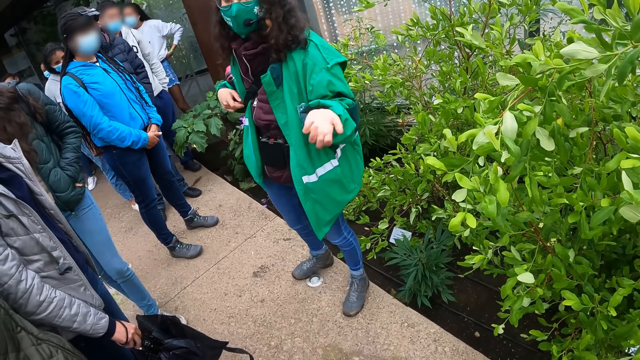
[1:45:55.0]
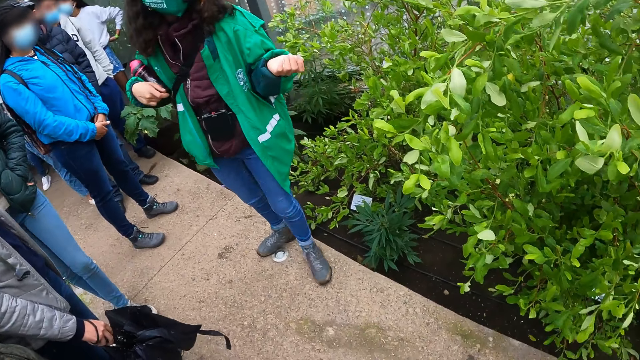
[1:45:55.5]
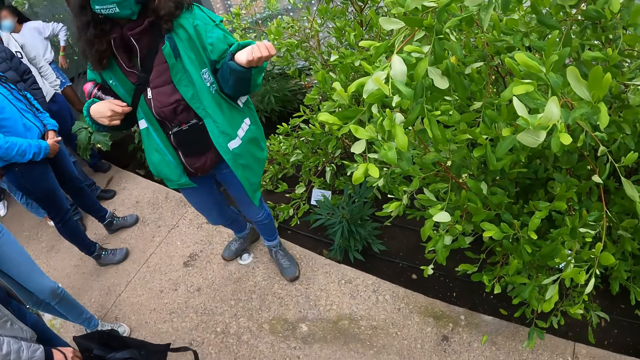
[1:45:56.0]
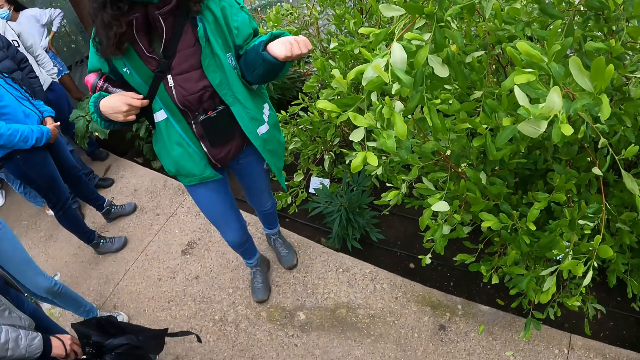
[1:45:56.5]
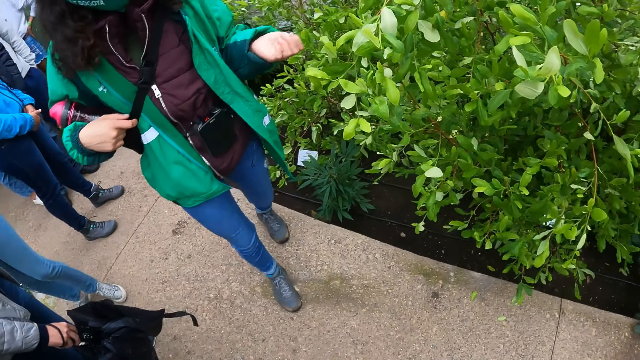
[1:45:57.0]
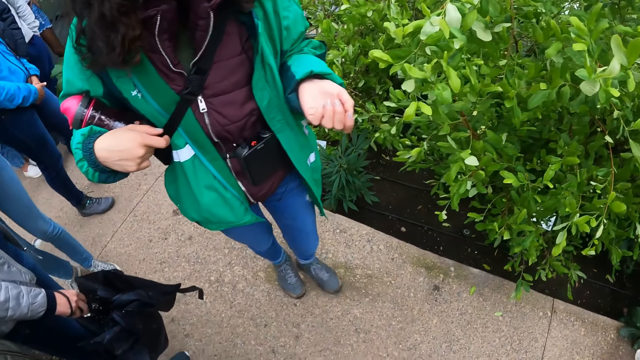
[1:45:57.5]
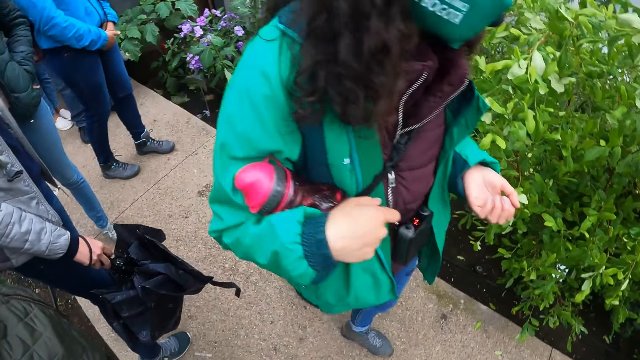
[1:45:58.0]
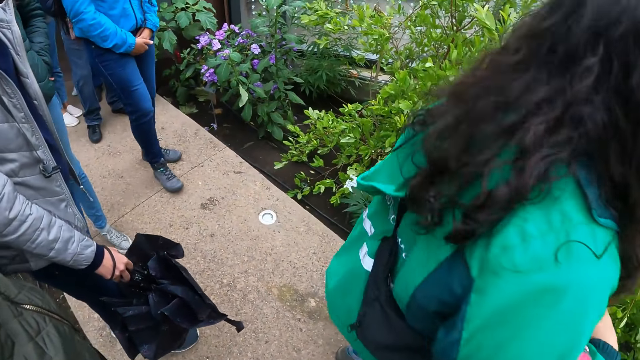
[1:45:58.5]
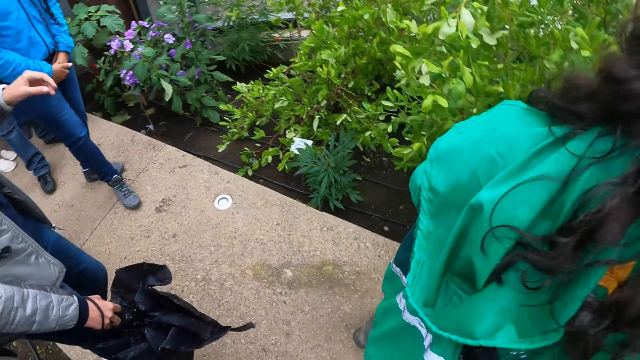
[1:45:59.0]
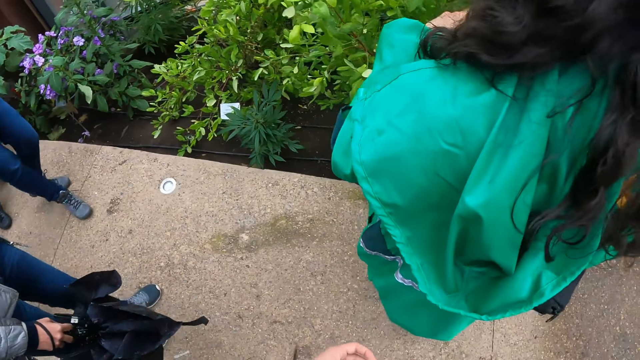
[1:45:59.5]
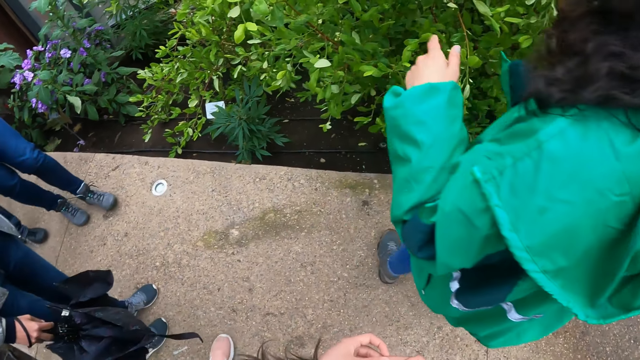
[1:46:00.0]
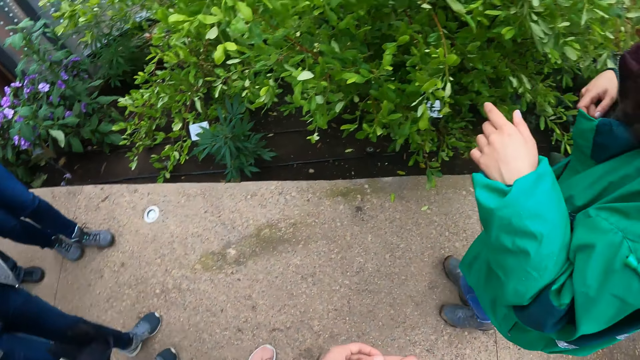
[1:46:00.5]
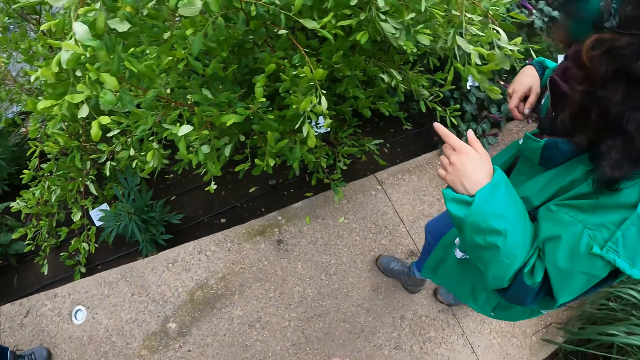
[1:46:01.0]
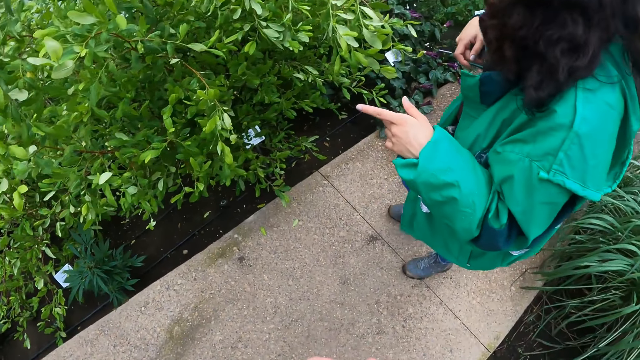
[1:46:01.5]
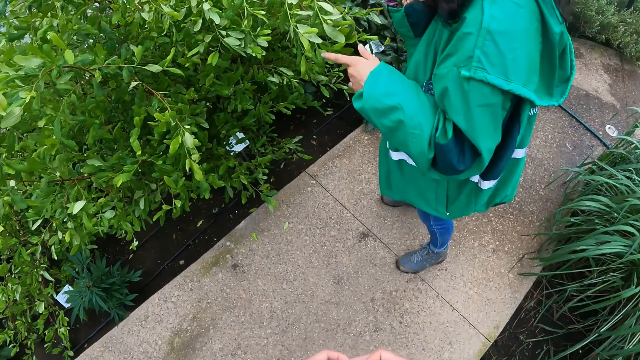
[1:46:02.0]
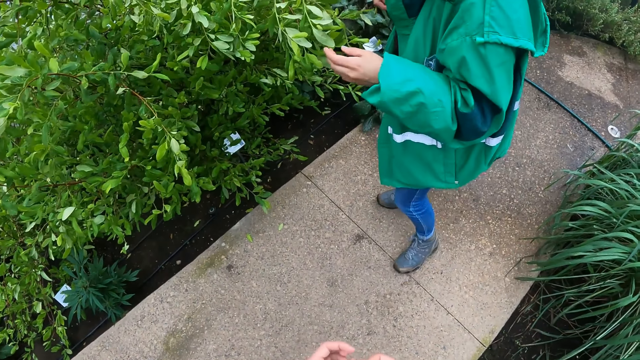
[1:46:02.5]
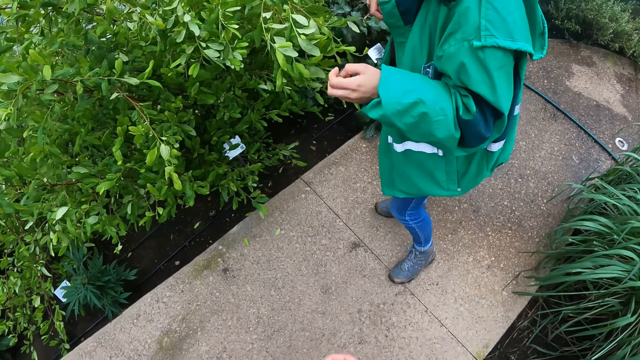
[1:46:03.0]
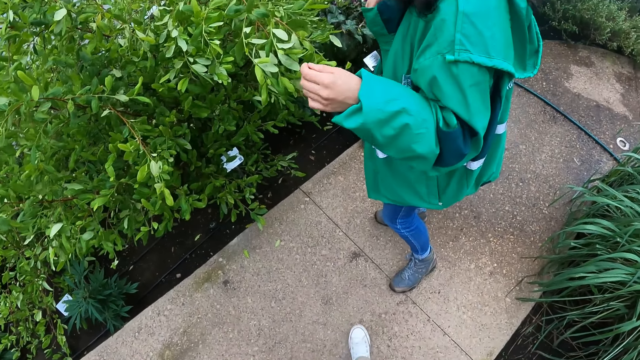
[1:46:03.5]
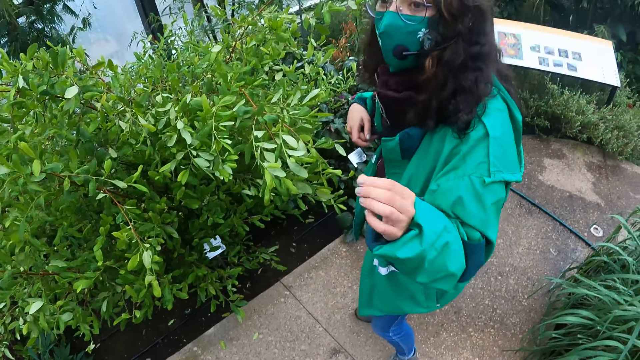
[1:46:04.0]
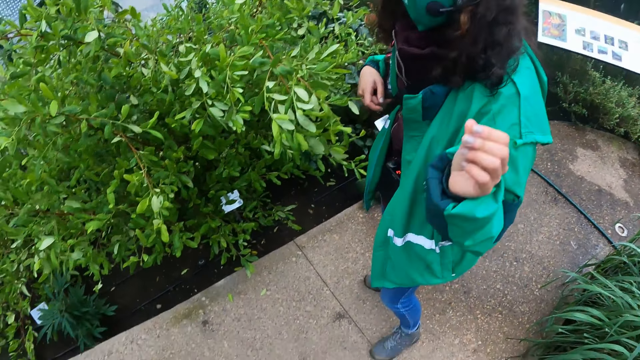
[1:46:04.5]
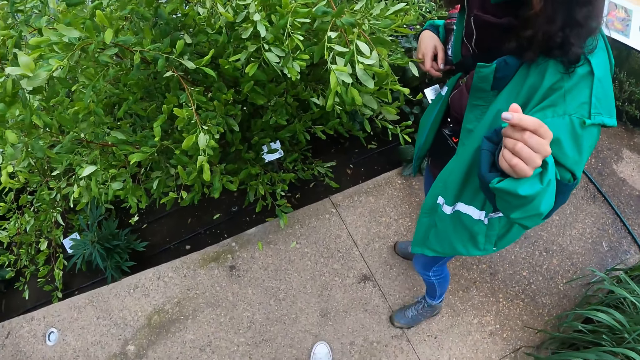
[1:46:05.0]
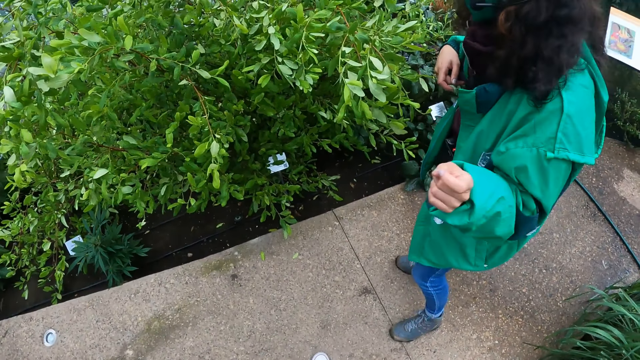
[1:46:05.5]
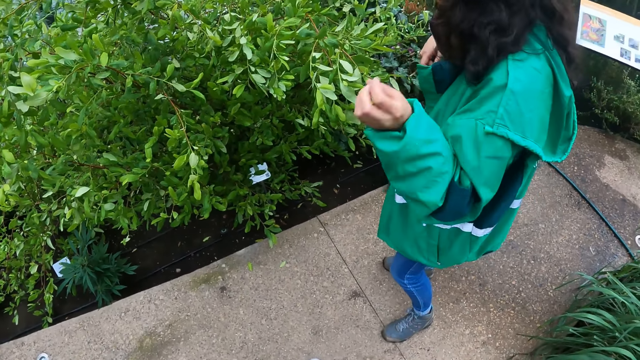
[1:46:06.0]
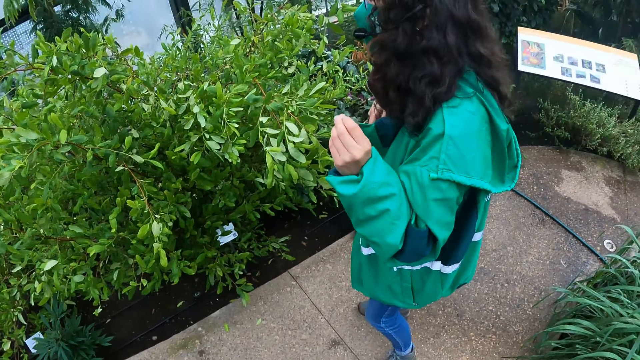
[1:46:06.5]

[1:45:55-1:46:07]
The woman walks on the pathway. The woman and other persons walk around. The woman touches the leaves of the plant with her left hand. The woman interacts while moving hands.

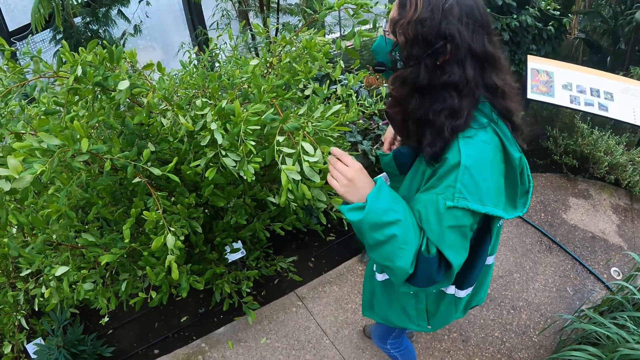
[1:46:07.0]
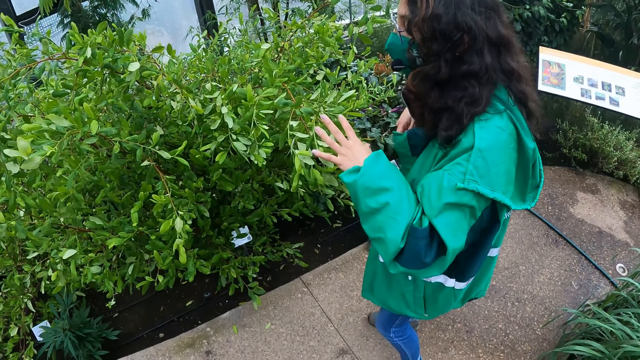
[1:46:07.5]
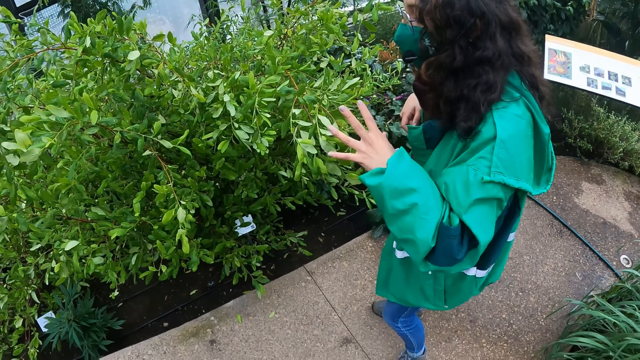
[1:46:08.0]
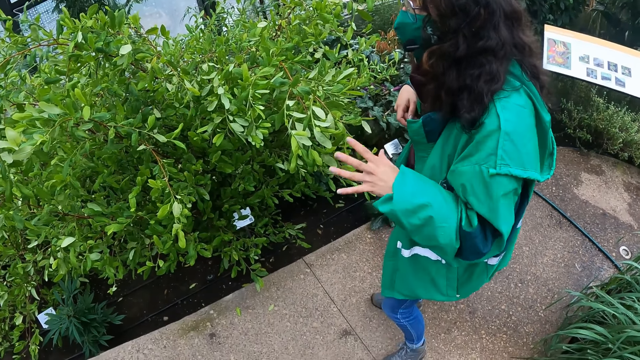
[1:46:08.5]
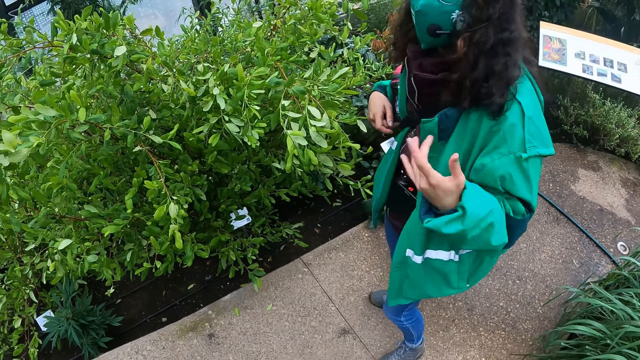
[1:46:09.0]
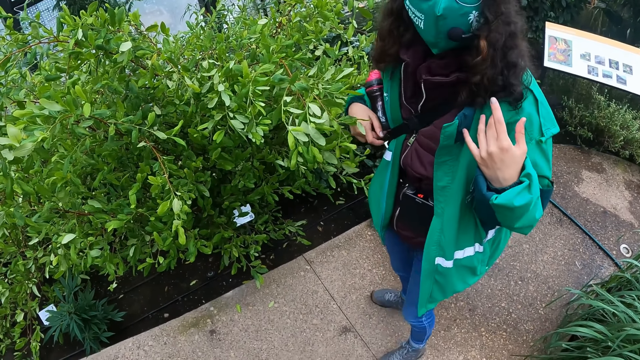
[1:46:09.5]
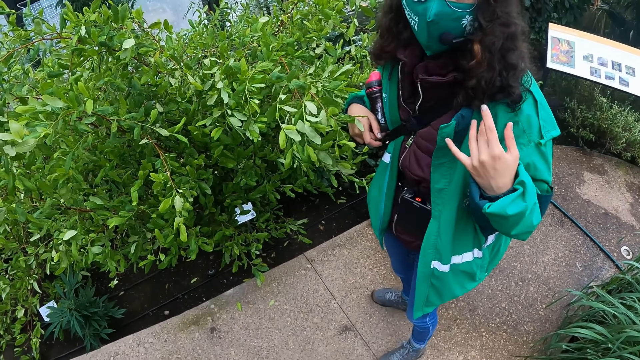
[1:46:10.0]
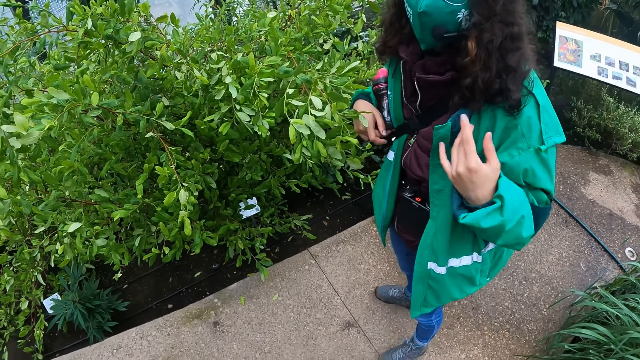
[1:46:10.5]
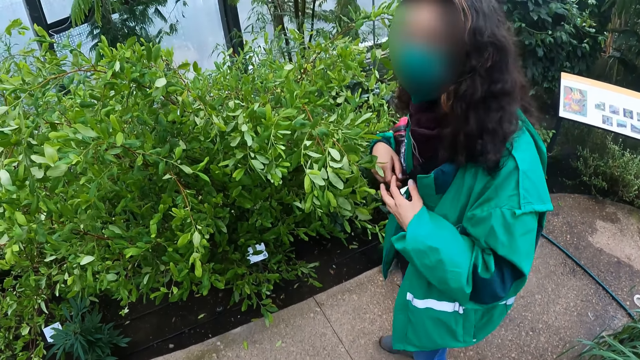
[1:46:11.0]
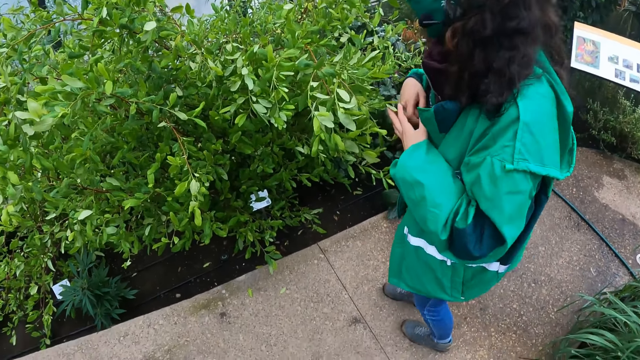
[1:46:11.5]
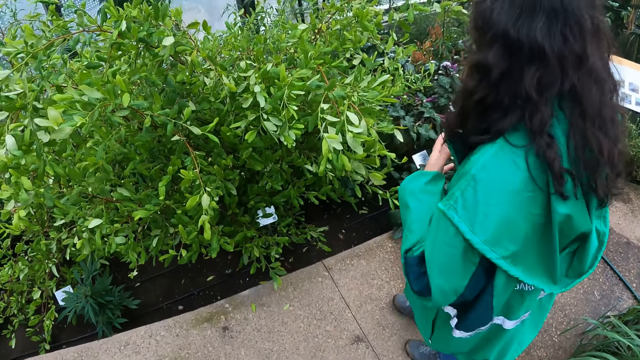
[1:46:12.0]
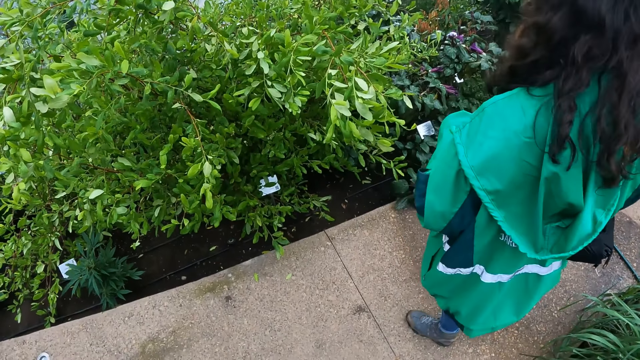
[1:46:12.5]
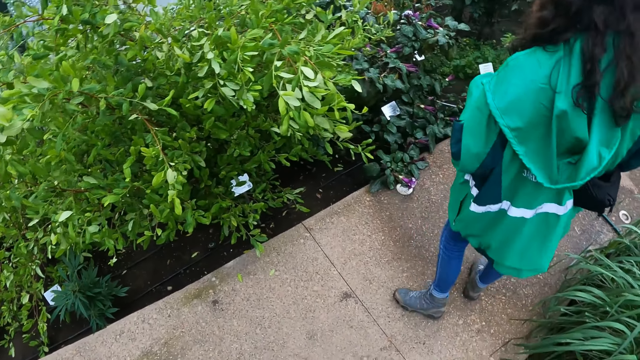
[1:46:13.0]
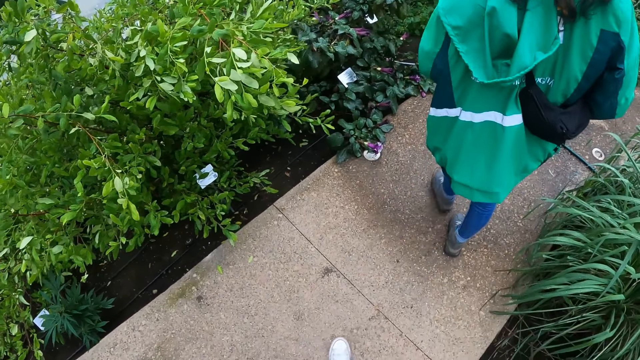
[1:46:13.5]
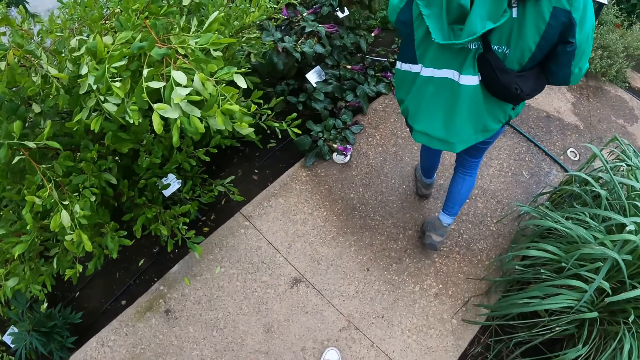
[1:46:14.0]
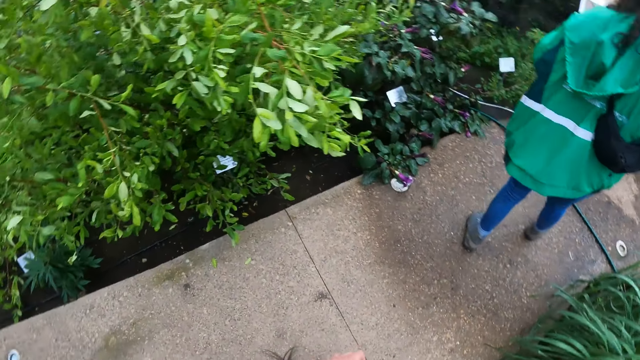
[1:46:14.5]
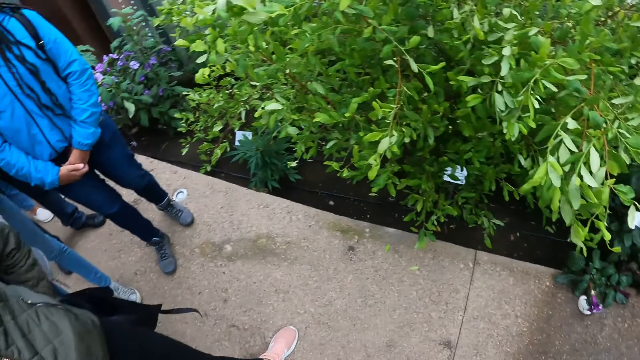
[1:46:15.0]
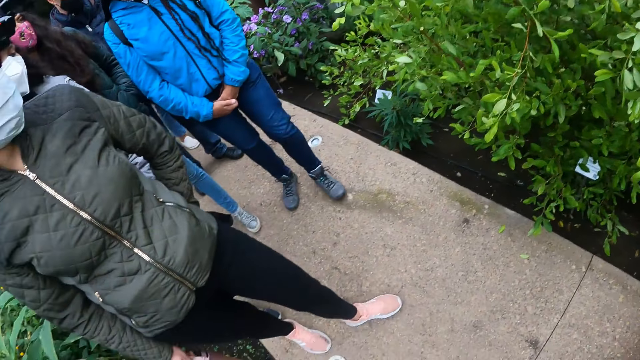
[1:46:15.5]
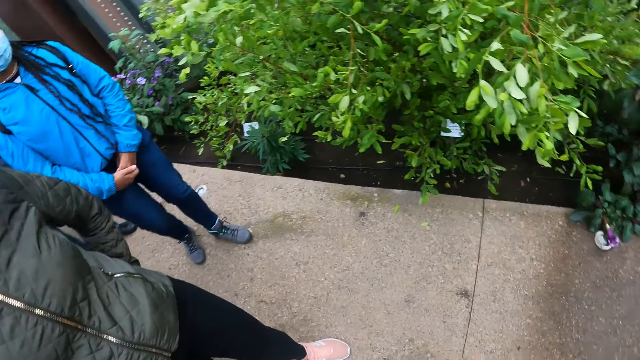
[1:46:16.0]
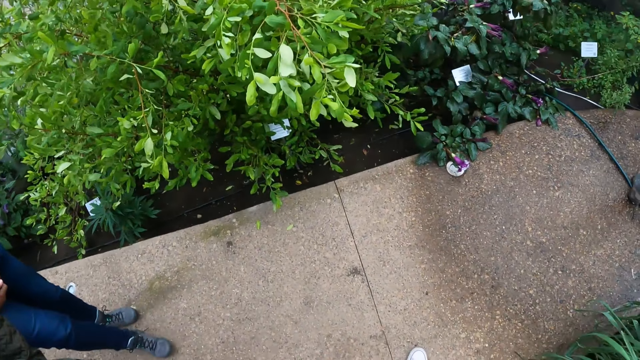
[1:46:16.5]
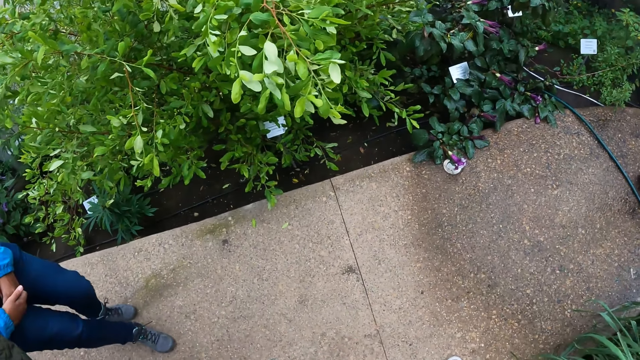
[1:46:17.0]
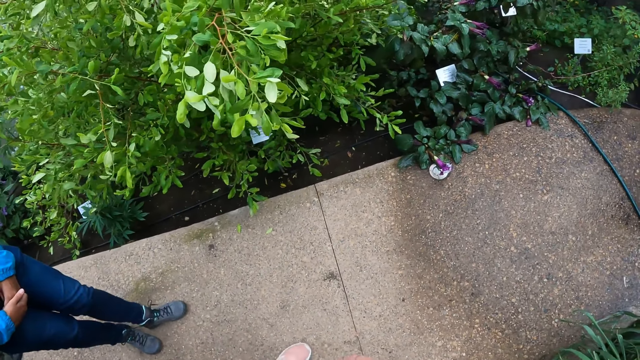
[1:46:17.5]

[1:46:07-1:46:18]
A woman walks on the pathway. Other people walk around. Another woman walks on the pathway. A third woman walks on the pathway.
